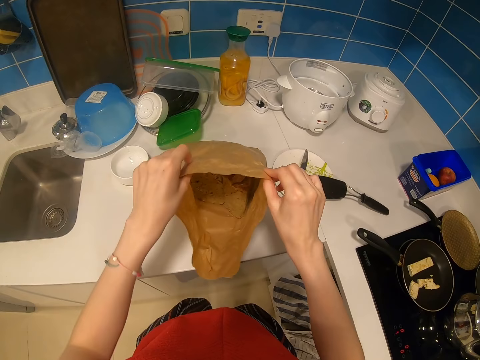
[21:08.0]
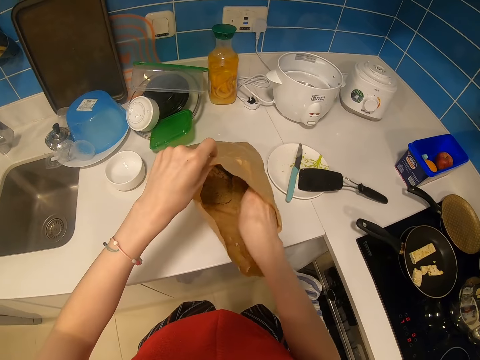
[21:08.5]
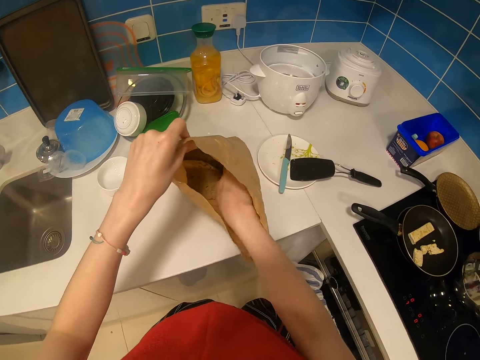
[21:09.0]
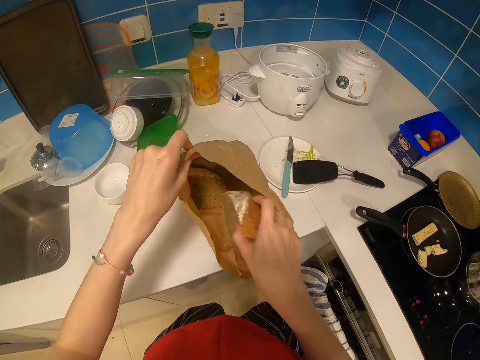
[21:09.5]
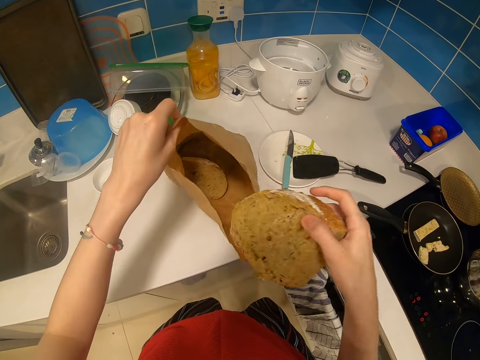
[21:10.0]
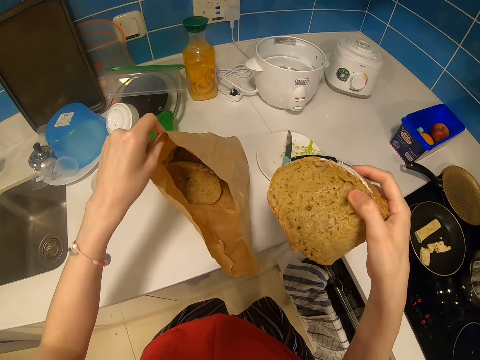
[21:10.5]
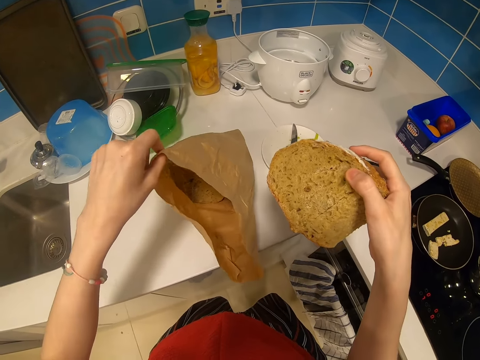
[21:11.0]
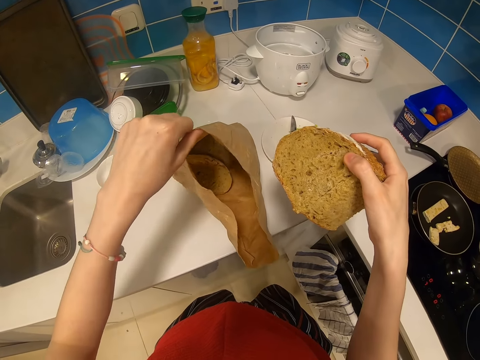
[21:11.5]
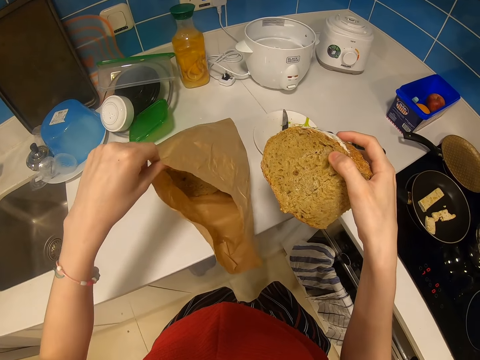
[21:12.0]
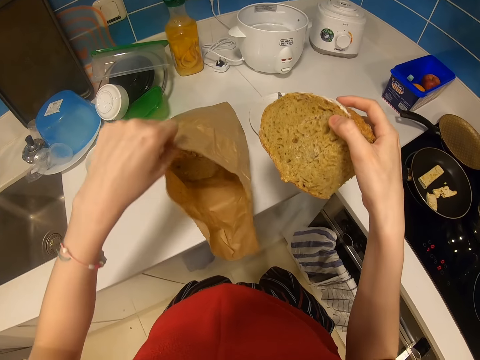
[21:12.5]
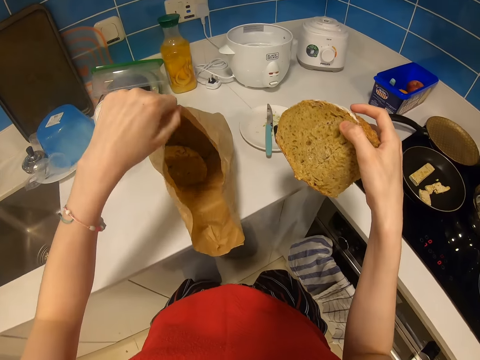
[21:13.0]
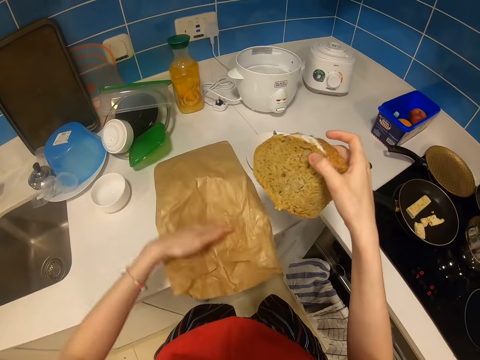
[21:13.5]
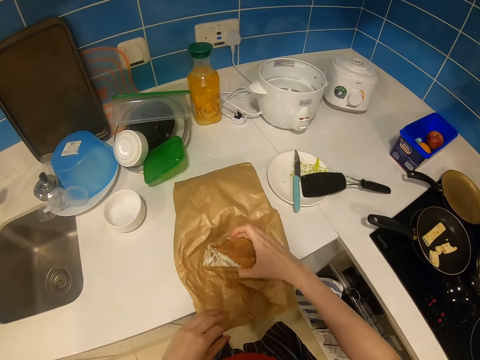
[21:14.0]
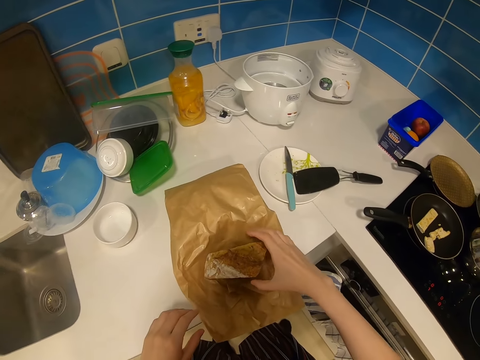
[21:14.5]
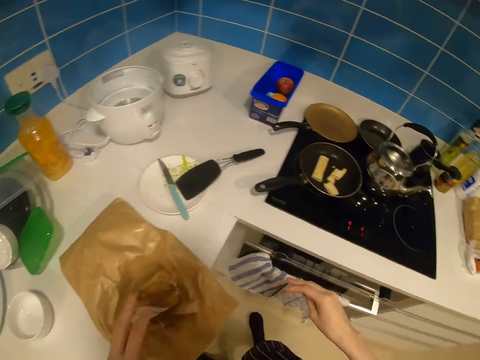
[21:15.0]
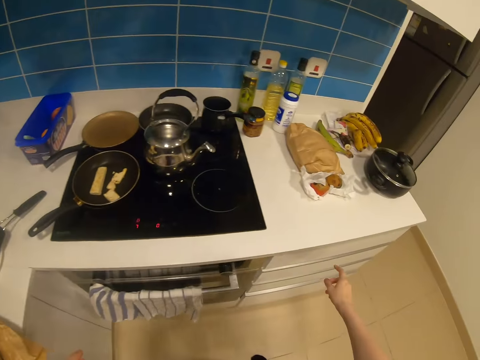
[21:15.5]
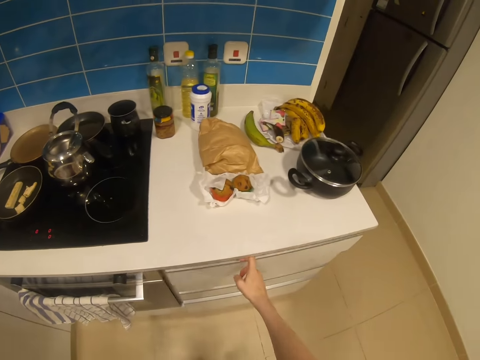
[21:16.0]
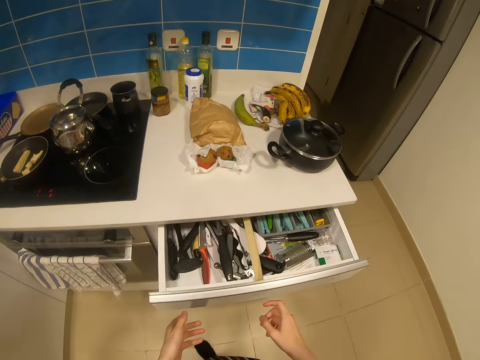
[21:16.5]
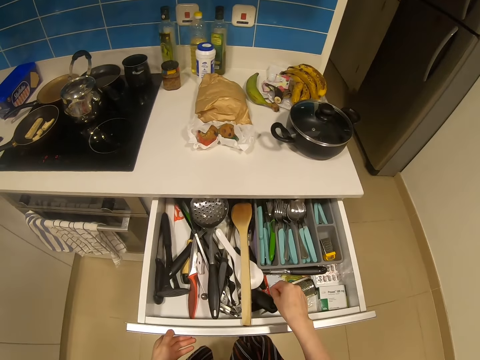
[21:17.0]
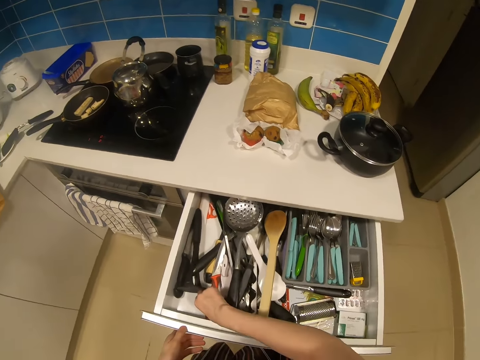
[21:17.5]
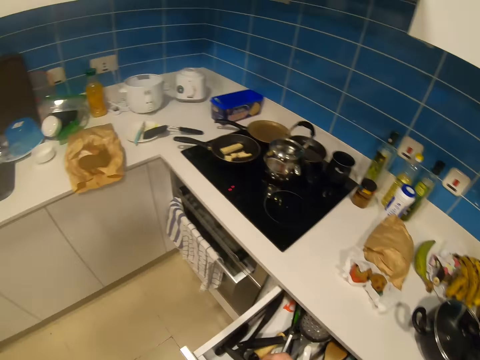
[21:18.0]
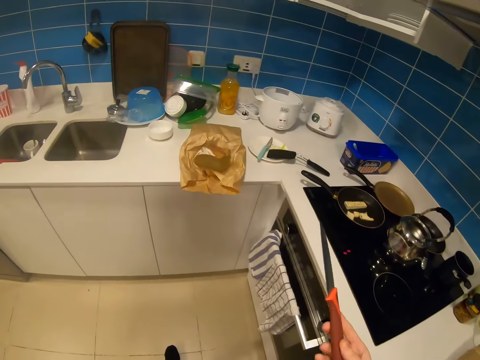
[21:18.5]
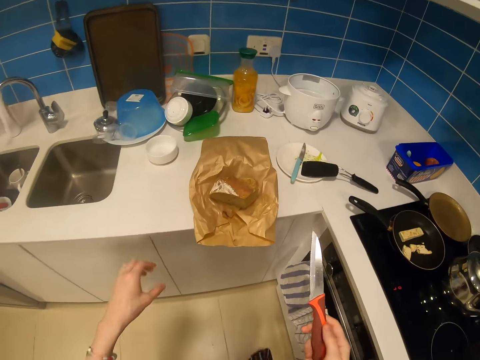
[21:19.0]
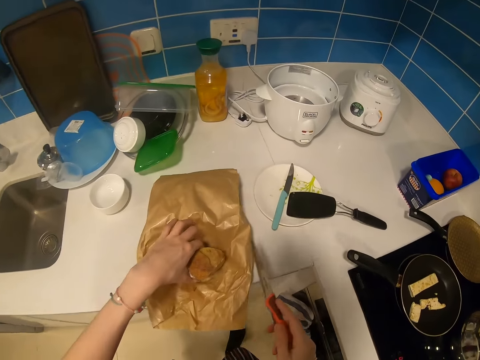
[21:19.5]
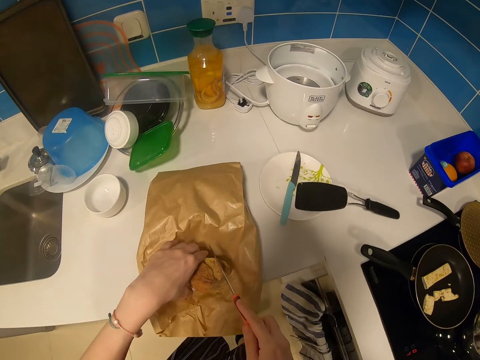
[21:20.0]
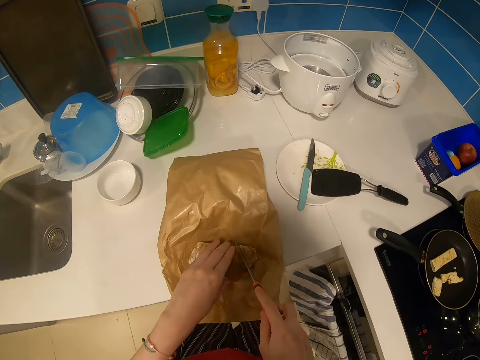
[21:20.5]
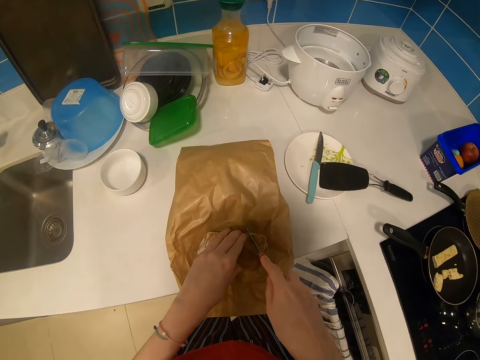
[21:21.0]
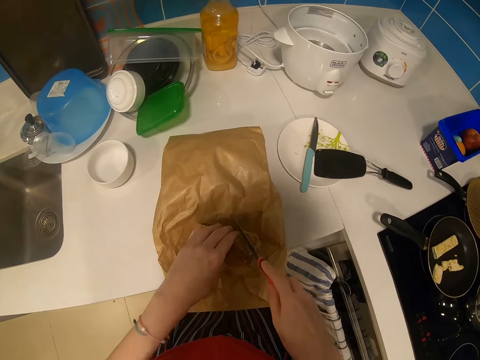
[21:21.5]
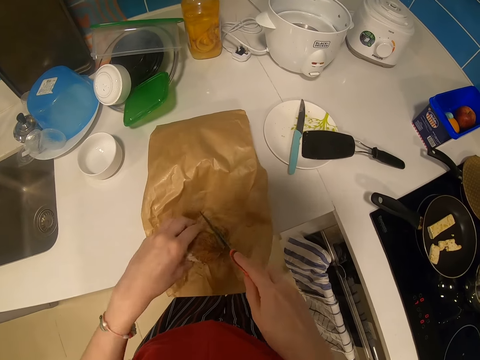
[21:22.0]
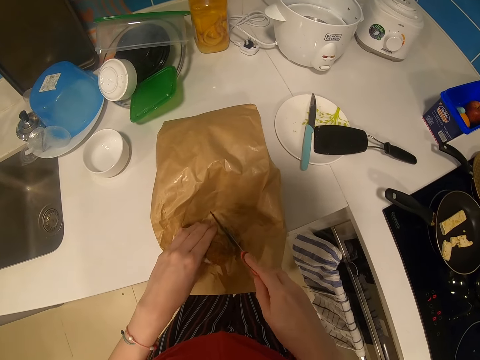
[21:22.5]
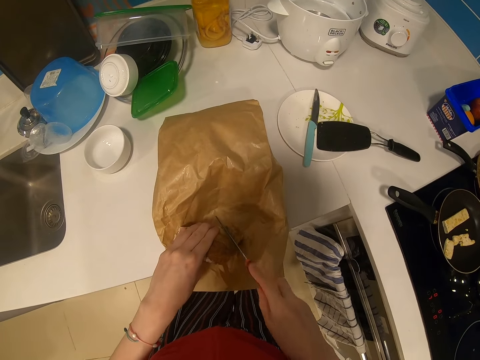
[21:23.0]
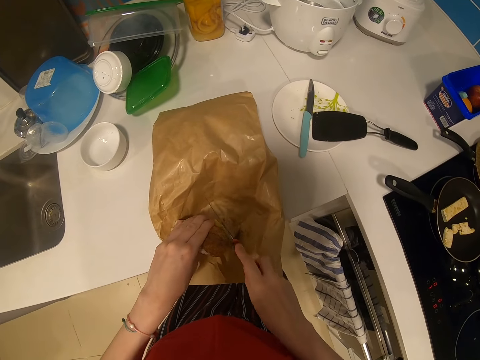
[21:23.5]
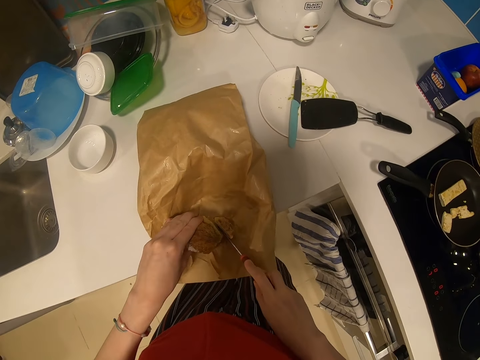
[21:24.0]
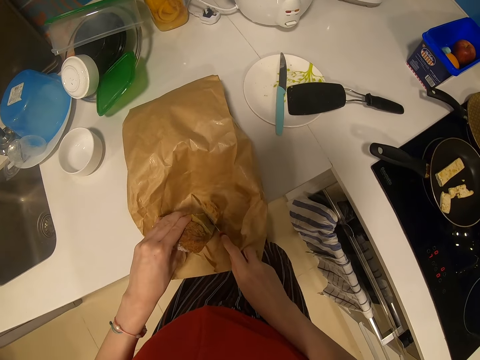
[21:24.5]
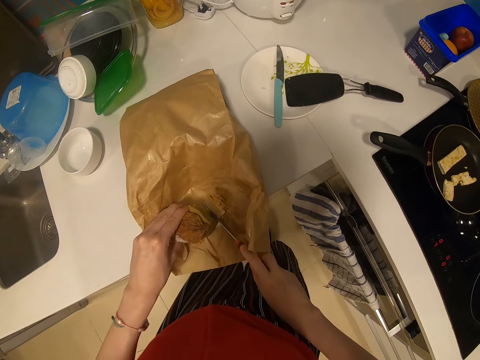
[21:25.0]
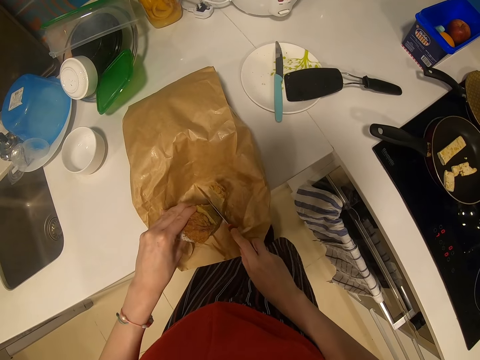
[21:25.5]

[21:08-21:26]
The camera wearer picks up a cake piece or bread in the packet. They view inside the packet. They adjust the packet. They press the bag. They put the cake piece on the packet. They open a drawer. They pick up a knife in the drawer. They walk around in the kitchen. They hold the cake piece with a hand. They cut the cake piece with the knife. They reposition the bread, cut the bread.

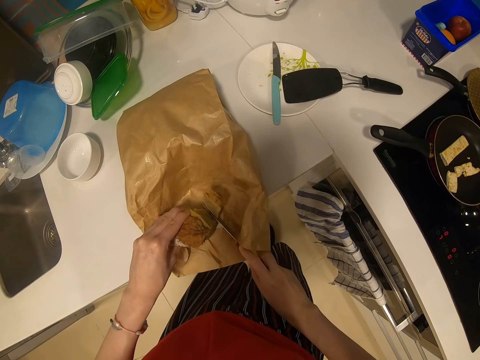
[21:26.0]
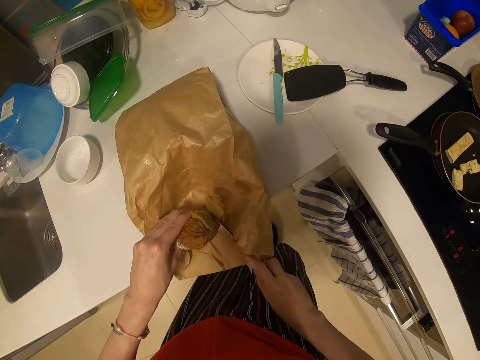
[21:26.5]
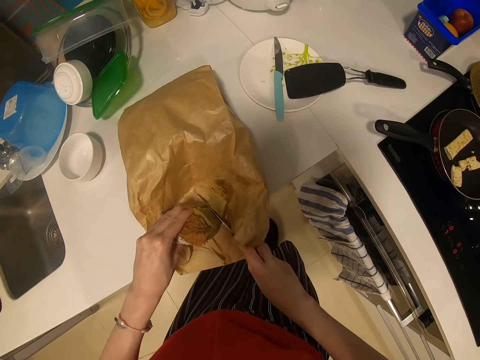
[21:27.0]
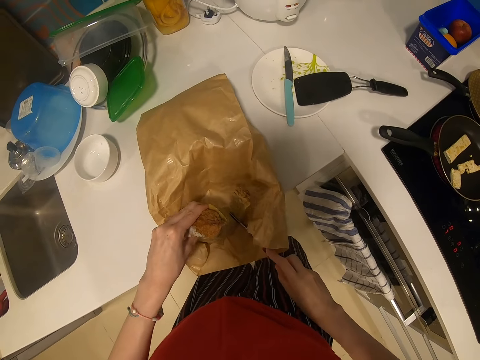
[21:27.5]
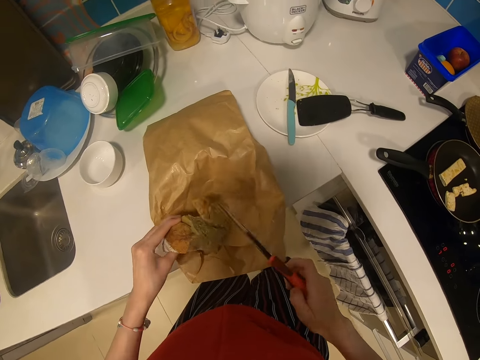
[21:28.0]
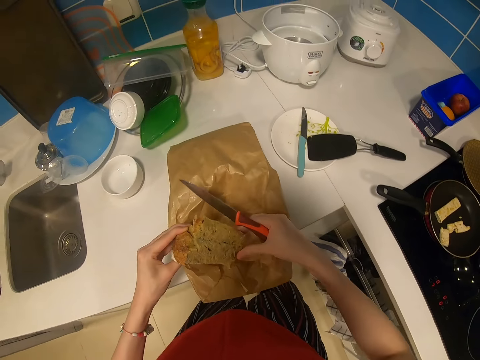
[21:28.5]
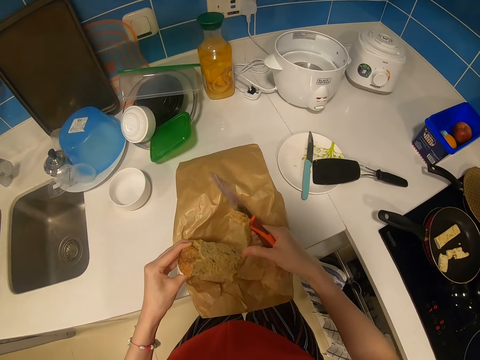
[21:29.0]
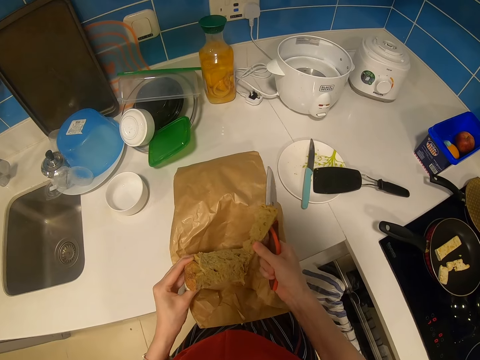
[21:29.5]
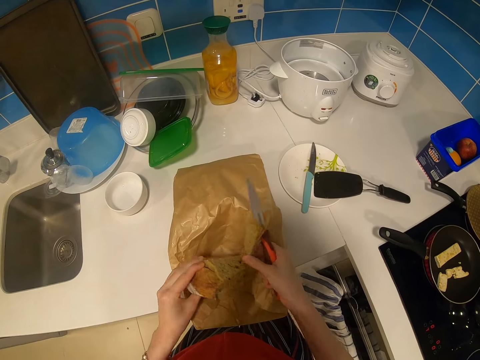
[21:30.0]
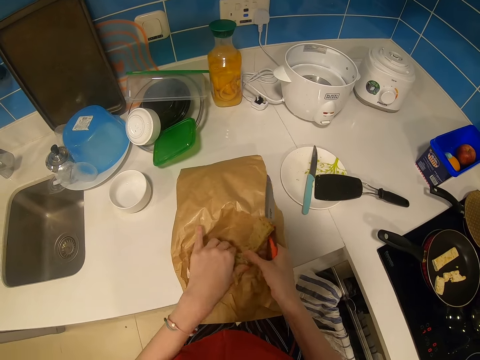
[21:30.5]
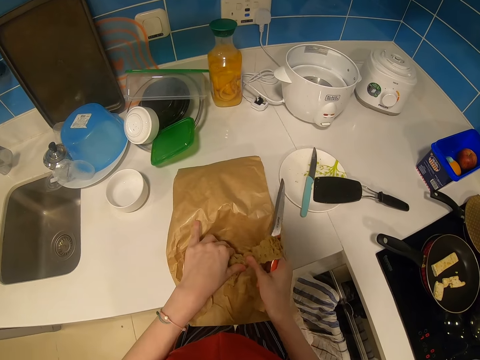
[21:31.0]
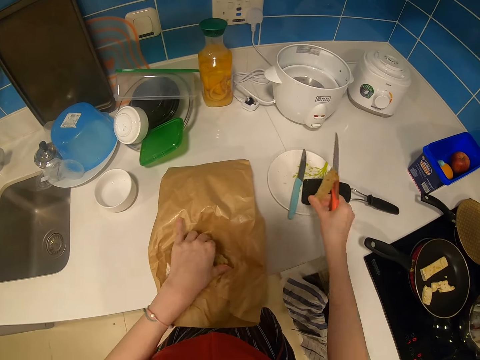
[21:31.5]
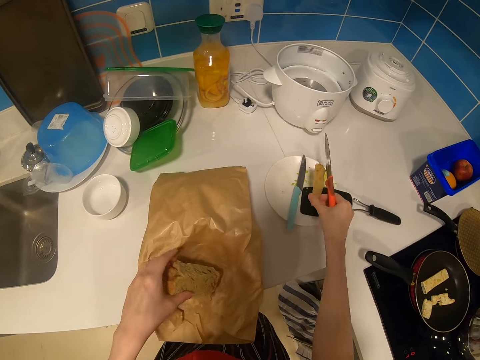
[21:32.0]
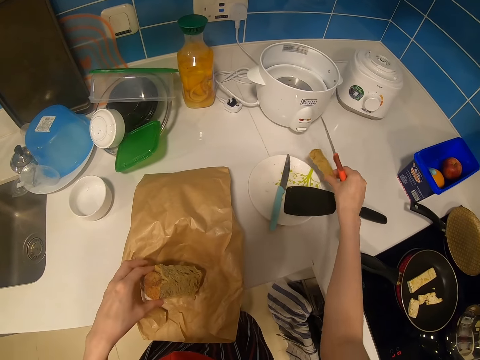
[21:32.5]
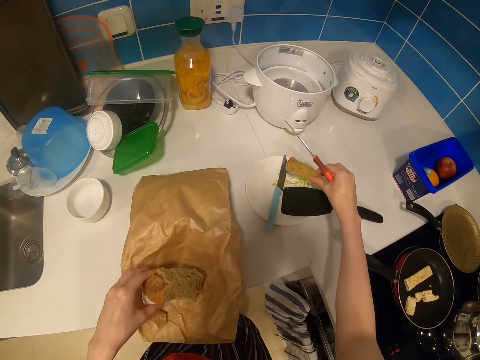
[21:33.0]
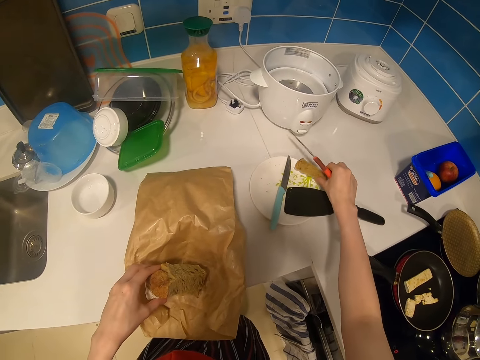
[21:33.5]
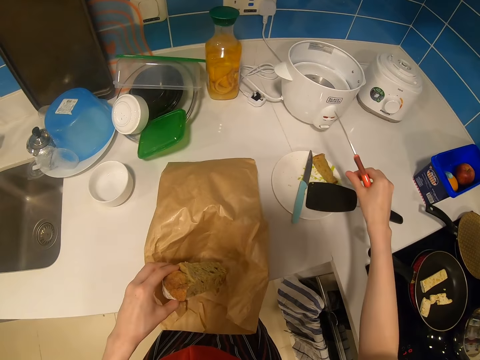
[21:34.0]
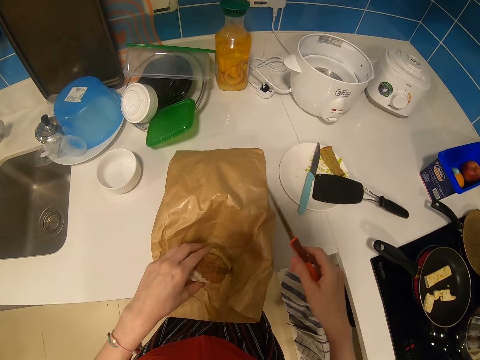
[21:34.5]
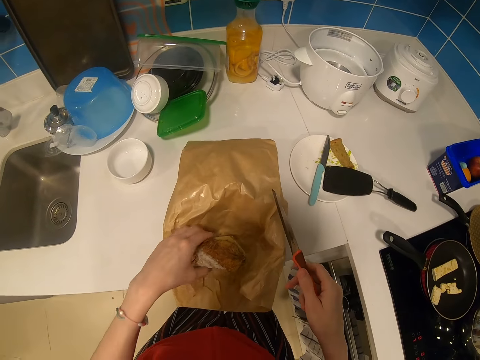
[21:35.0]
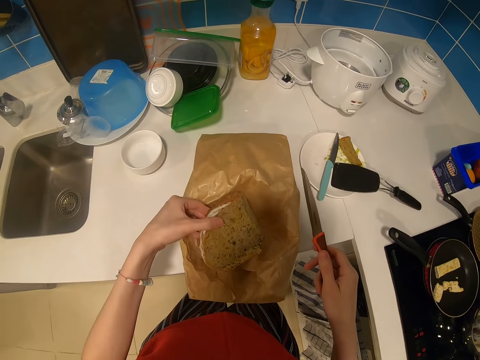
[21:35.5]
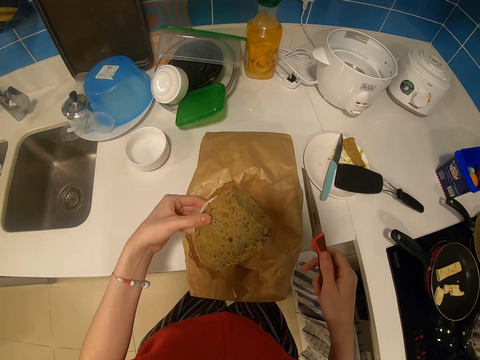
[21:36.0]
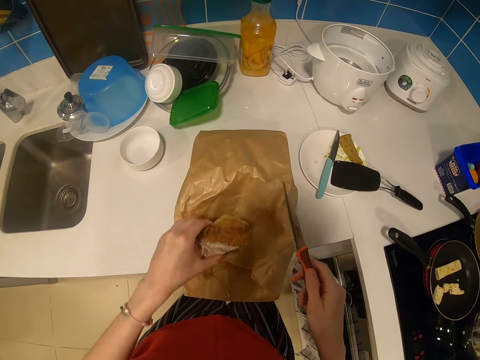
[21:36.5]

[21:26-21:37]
The camera wearer pulls a slice. They cut the cake piece with a hand. They hold the bread. They pull the slice. They put a cake piece in a plate. They move the bread around. They drop the bread. They adjust the cake piece on the packet. They drop the bread again. They hold the bread.
